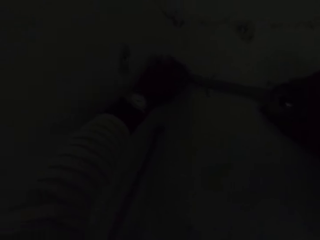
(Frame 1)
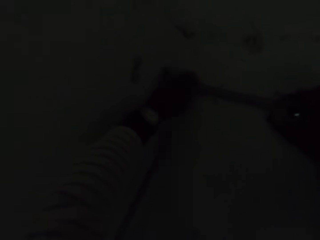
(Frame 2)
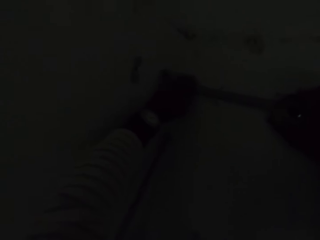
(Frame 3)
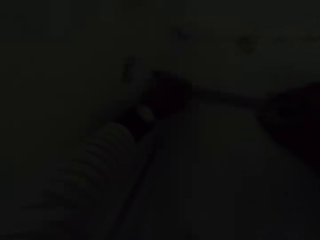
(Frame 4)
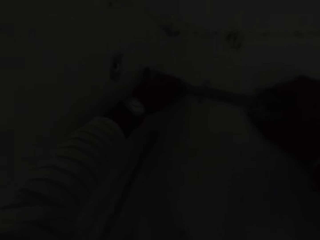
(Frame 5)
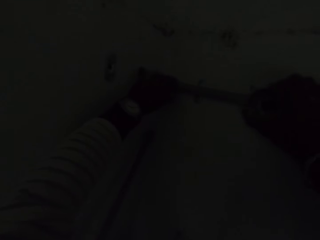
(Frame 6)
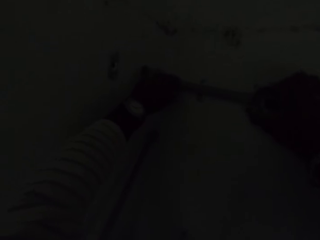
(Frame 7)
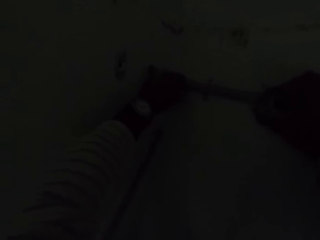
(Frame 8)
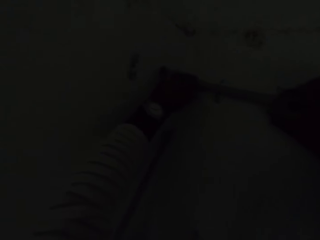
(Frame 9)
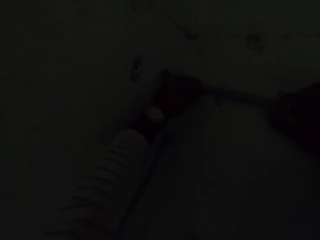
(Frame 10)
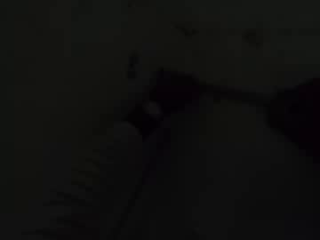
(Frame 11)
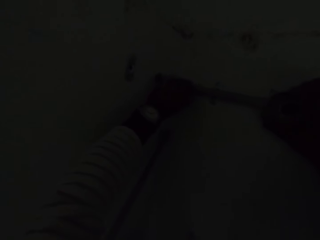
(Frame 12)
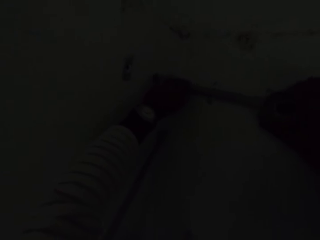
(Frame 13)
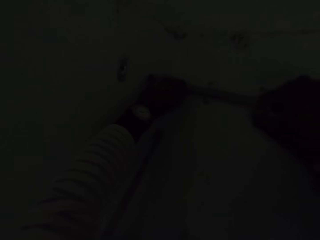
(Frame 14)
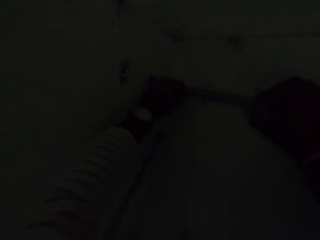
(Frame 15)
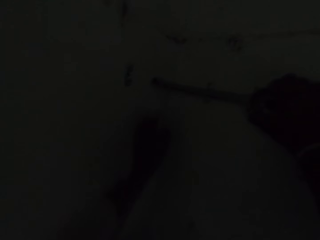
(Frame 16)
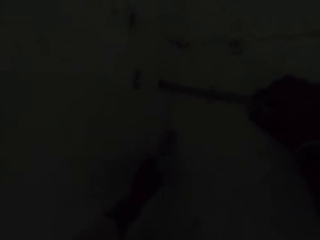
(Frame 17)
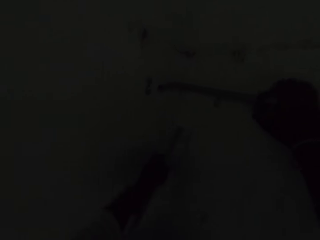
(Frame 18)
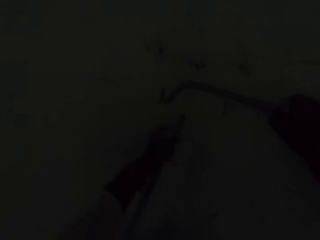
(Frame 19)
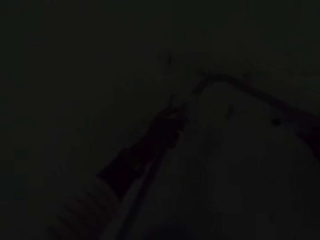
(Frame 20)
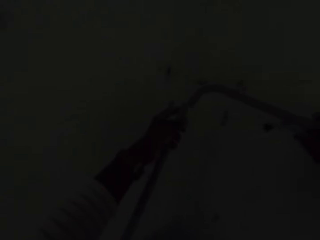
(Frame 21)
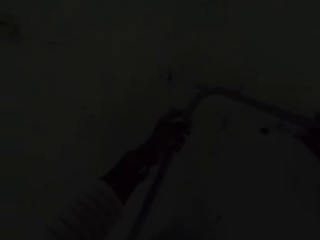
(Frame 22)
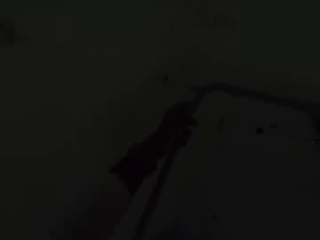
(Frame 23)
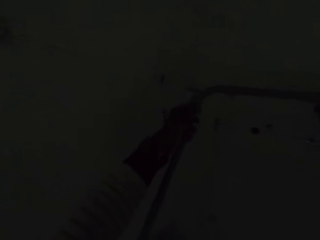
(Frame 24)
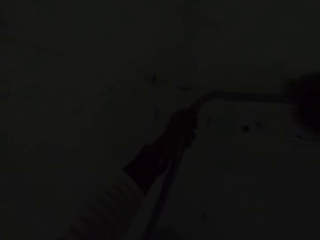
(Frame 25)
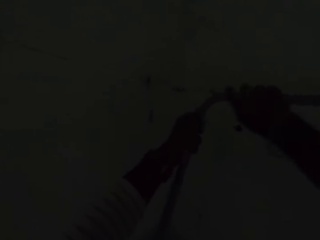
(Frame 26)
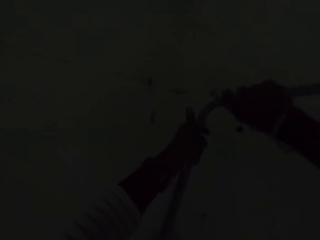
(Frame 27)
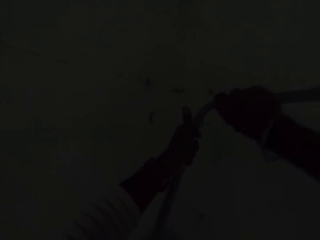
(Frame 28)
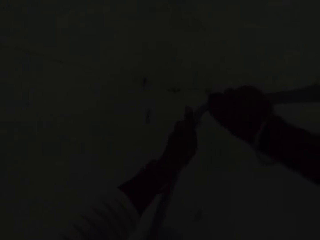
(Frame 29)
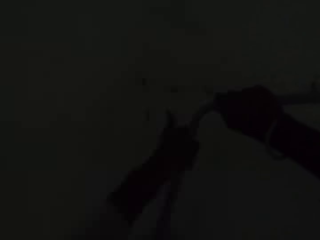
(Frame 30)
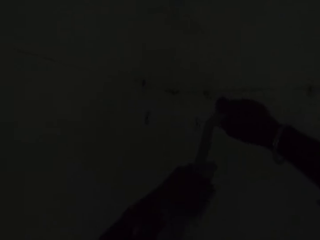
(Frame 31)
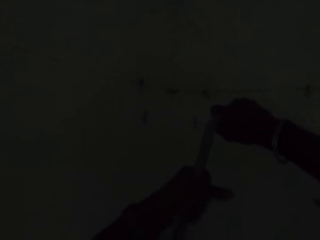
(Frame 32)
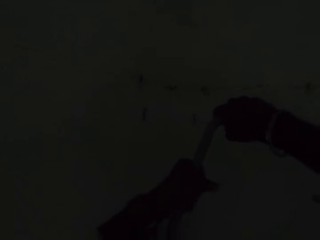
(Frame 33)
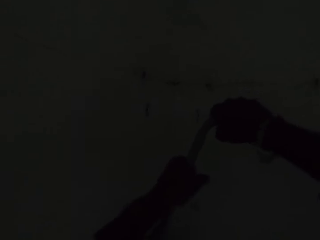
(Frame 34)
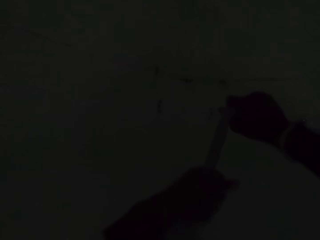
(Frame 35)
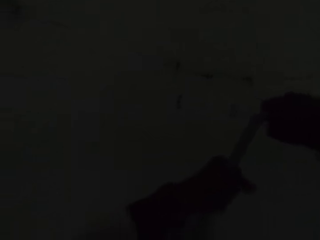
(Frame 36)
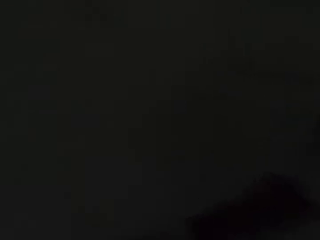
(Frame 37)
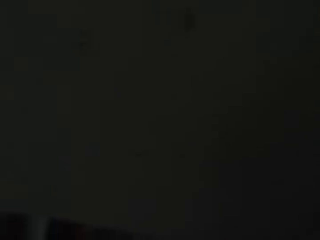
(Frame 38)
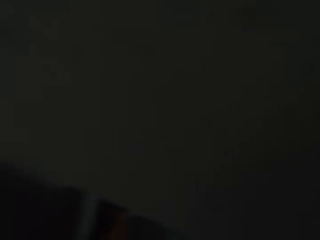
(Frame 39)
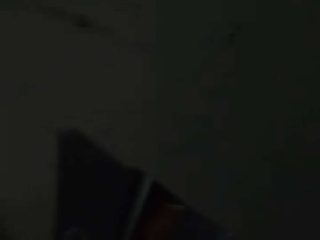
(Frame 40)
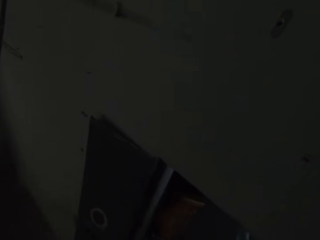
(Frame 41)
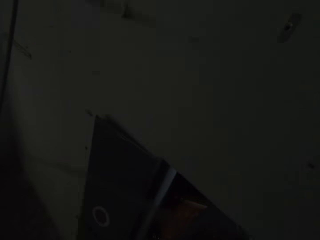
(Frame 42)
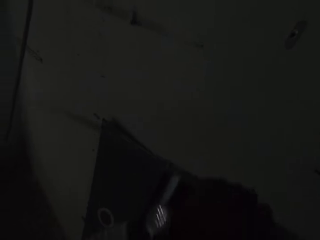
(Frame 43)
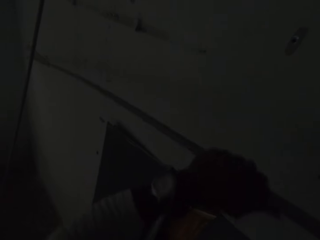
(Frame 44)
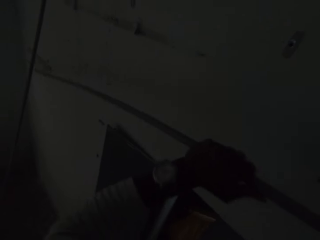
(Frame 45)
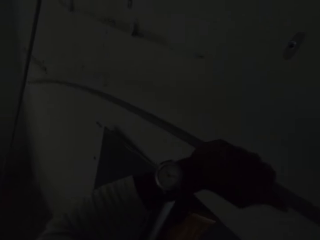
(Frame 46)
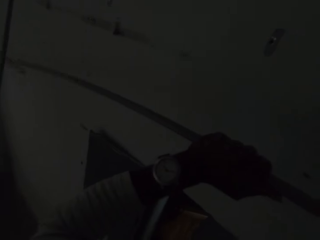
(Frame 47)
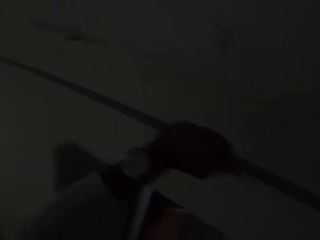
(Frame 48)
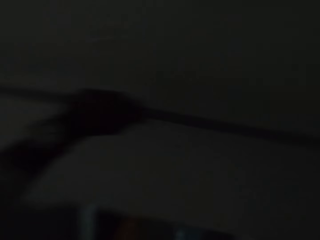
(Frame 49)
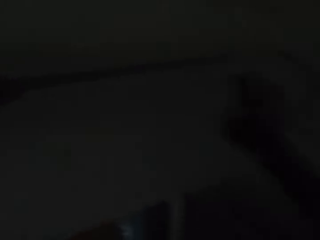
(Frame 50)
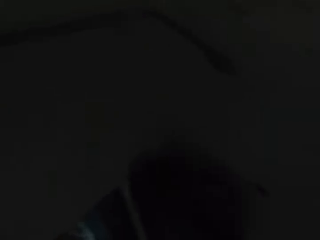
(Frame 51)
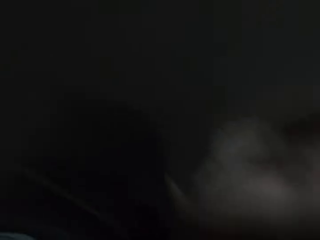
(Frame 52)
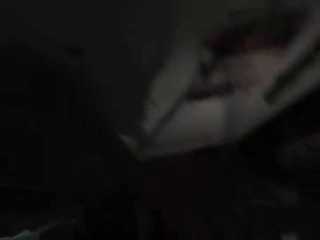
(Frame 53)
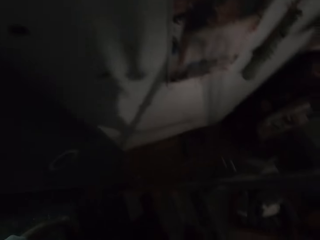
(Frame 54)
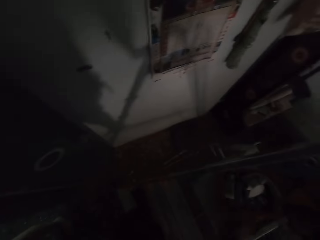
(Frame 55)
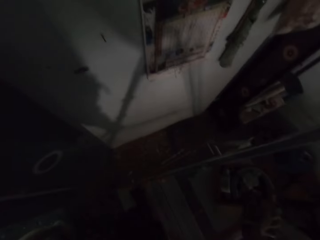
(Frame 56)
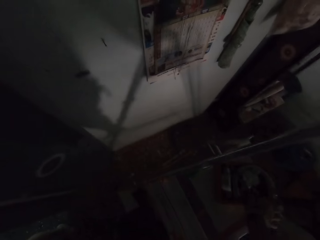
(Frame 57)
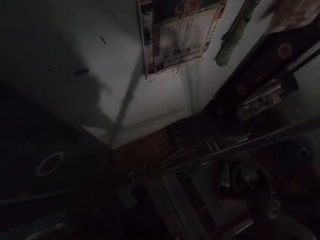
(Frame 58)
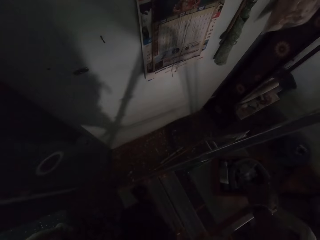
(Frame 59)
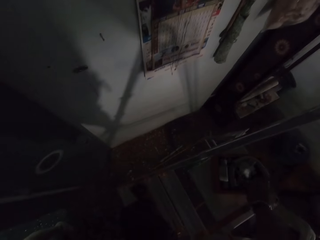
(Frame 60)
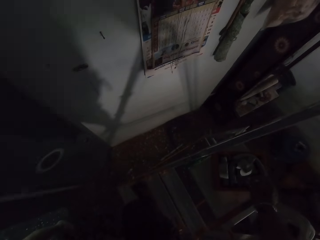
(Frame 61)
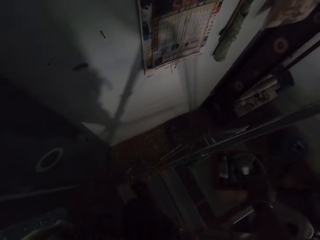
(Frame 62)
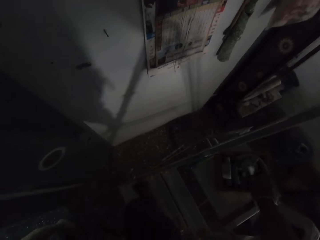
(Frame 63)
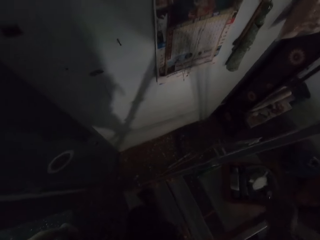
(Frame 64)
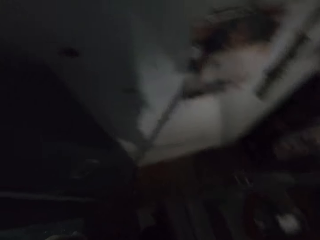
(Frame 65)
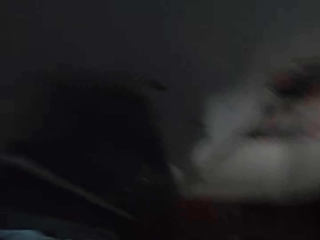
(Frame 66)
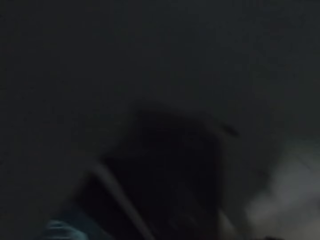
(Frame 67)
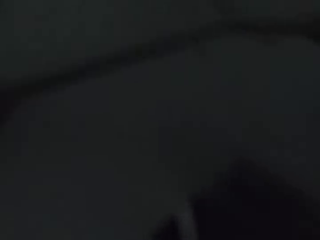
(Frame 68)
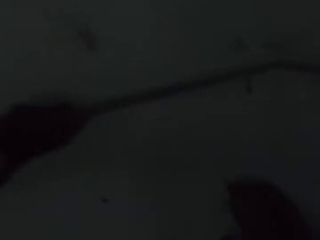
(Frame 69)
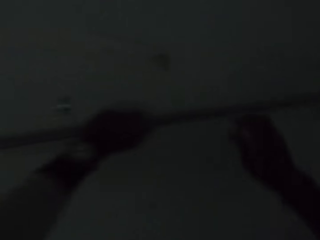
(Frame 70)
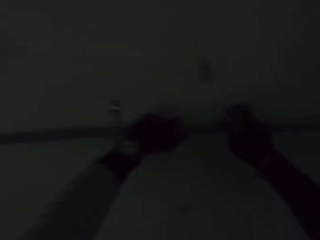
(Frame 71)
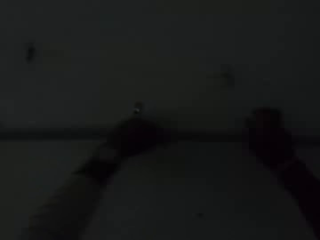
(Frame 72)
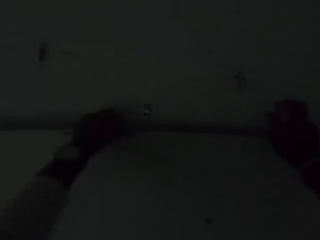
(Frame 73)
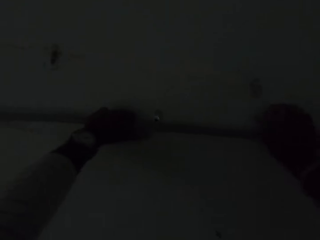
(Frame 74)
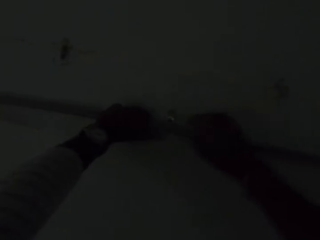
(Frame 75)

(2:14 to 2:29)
The camera wearer picks up the plastic pipe on the door with his left hand. He inserts the plastic pipe in his right hand into the plastic pipe in his left hand. He looks around the house. He picks up a wall clip from the container on the ladder with his right hand. He lays the plastic pipe on the wall with both hands.

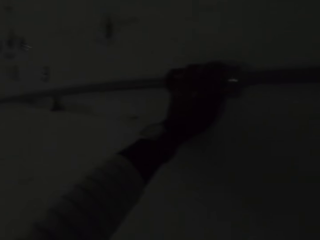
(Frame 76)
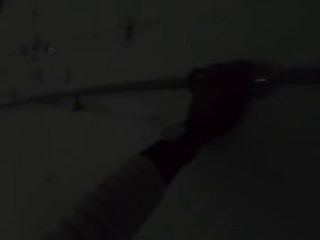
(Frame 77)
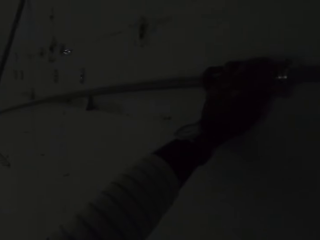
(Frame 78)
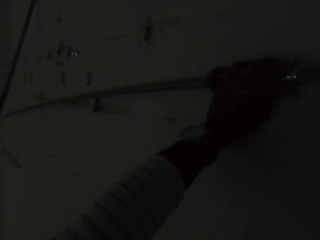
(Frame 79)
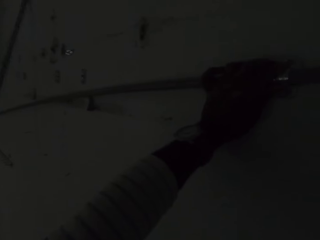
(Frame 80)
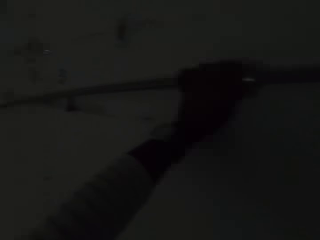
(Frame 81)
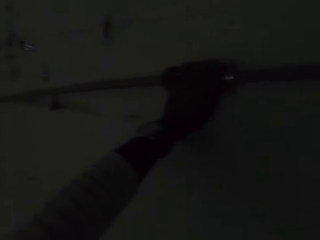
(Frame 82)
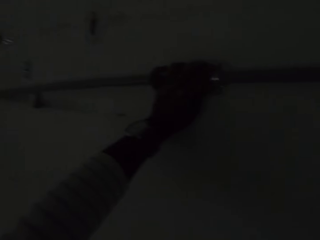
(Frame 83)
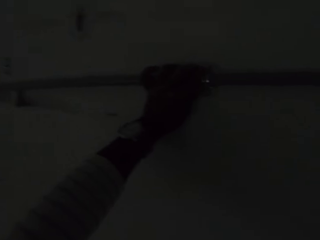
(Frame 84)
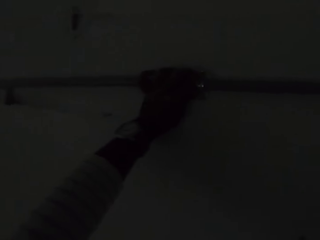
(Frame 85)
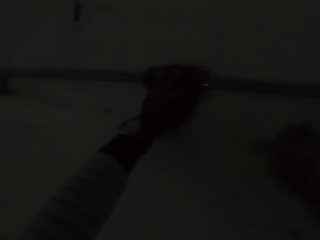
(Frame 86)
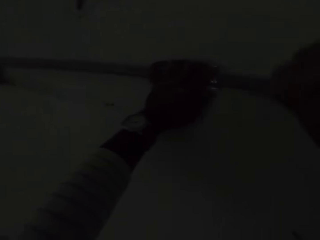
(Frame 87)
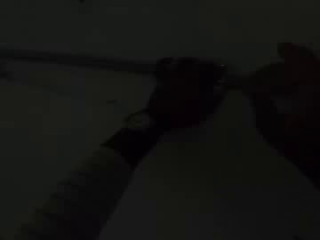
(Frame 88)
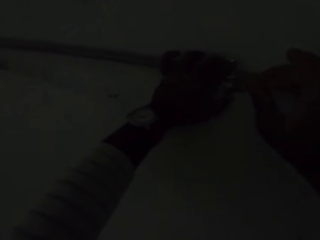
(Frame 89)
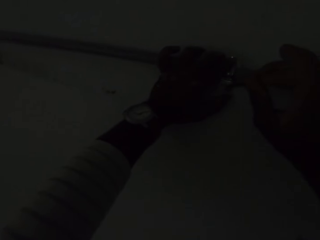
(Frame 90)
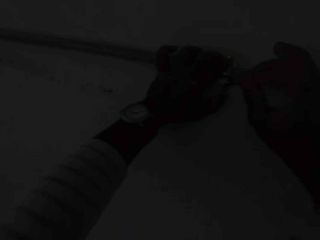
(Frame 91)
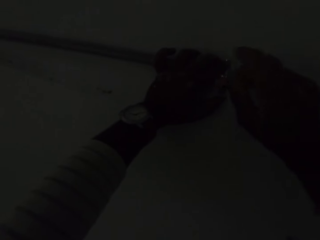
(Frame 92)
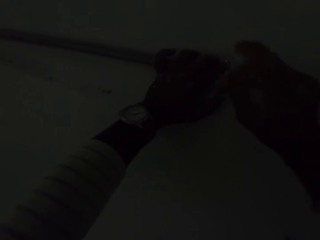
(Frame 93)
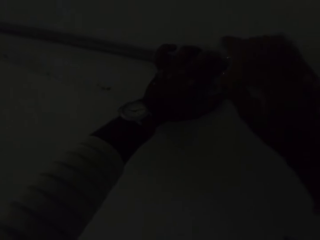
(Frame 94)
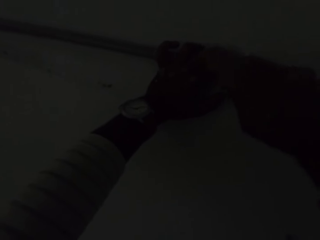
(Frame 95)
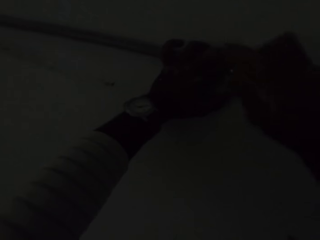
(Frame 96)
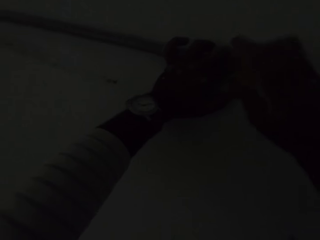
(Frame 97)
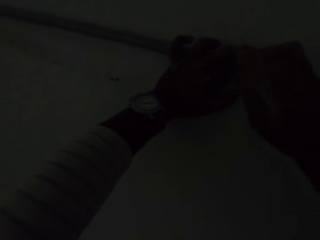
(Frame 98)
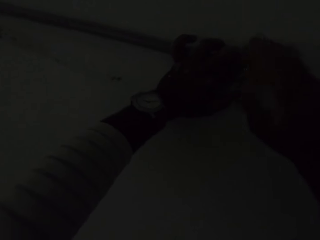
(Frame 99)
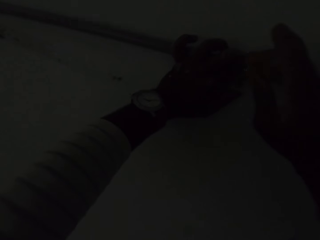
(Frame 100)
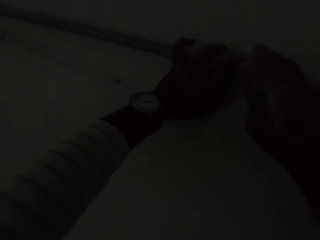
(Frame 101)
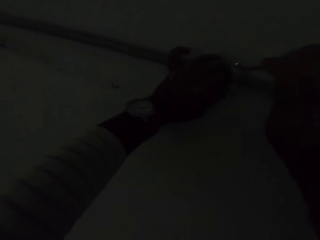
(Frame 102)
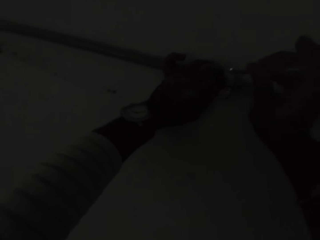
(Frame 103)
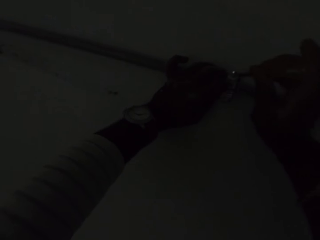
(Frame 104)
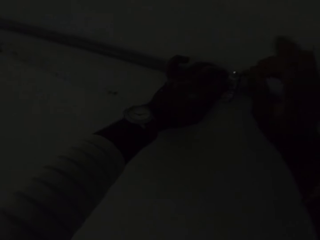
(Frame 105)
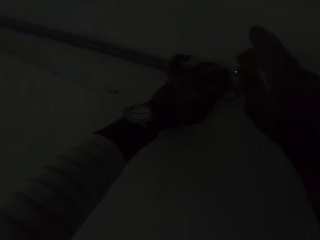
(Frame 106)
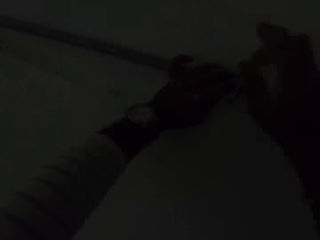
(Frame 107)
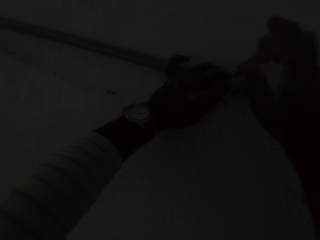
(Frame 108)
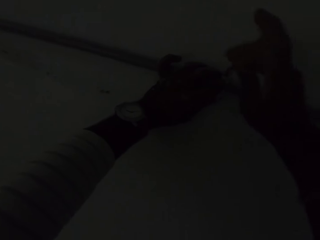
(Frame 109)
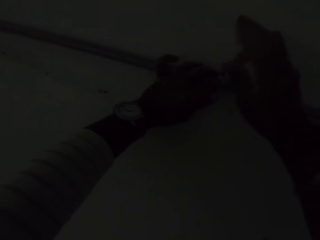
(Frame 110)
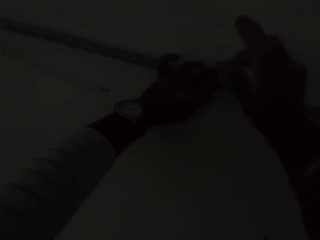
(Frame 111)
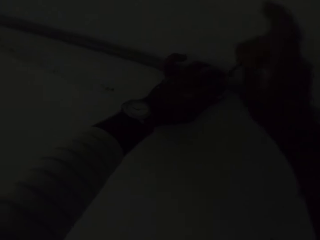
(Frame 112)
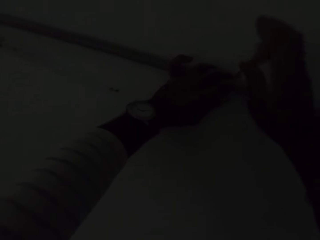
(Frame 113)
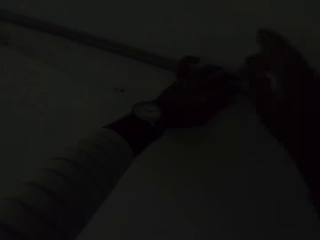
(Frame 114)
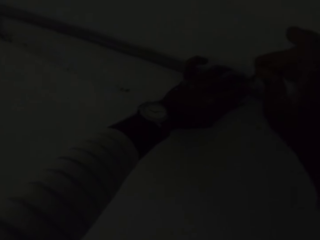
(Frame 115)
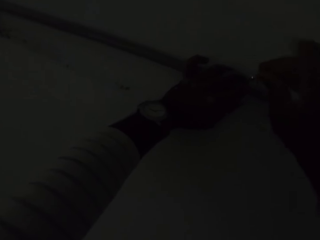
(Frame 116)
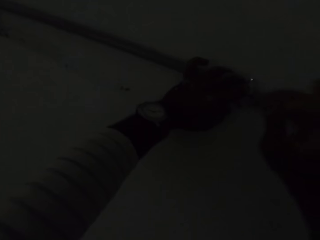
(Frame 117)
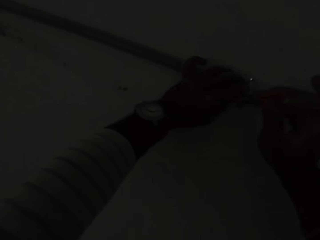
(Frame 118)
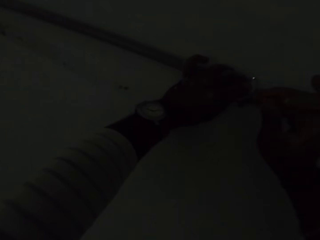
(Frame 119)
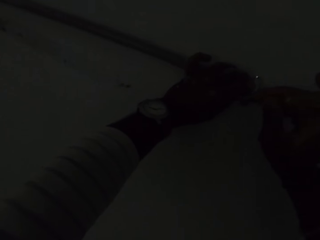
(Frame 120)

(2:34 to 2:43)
The camera wearer picks up a screwdriver from the container on the ladder with his right hand. He tightens a screw on the wall clip with the screwdriver in his right hand. He tightens a screw on the wall clip again.
